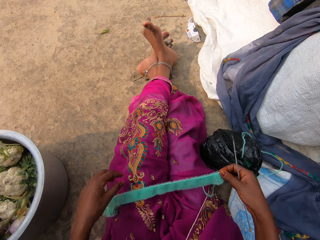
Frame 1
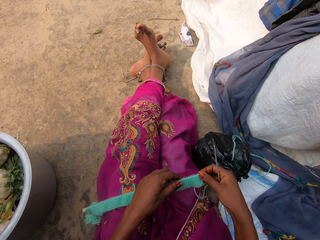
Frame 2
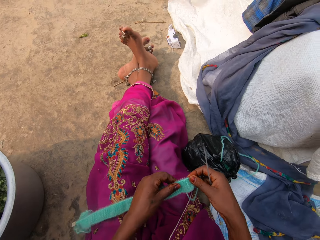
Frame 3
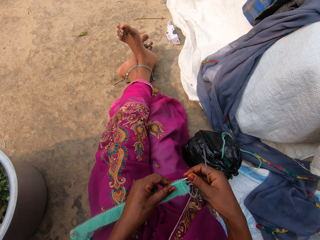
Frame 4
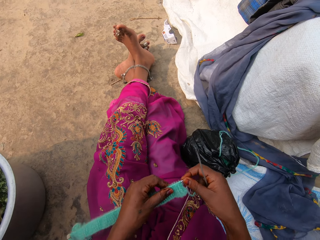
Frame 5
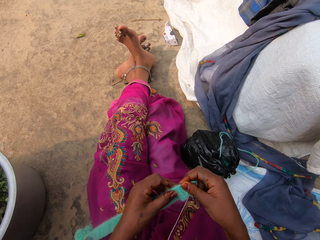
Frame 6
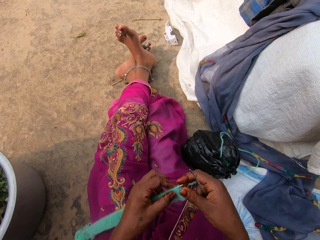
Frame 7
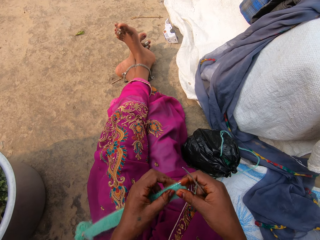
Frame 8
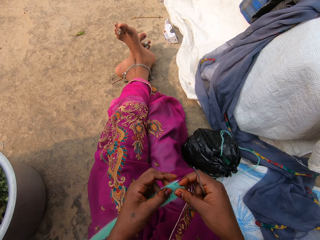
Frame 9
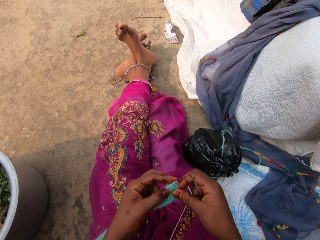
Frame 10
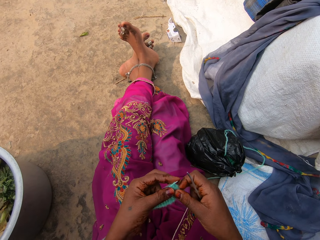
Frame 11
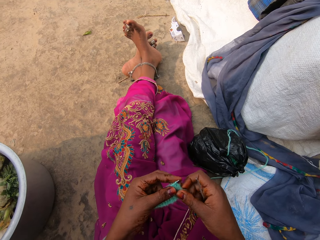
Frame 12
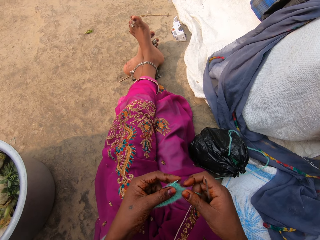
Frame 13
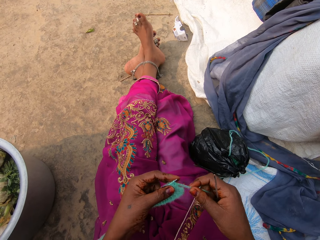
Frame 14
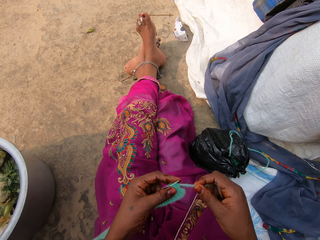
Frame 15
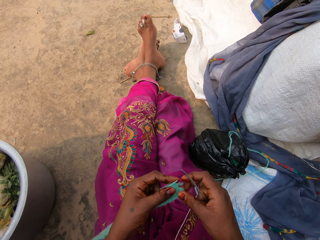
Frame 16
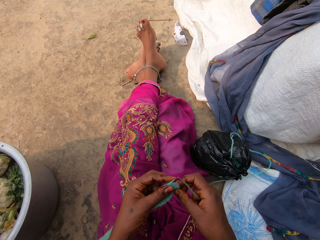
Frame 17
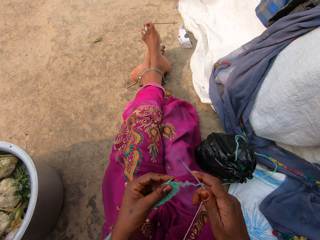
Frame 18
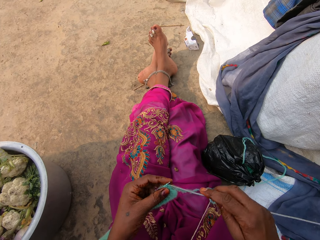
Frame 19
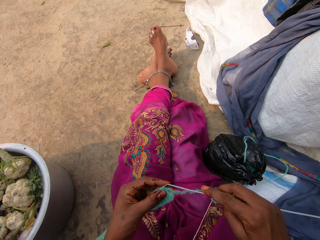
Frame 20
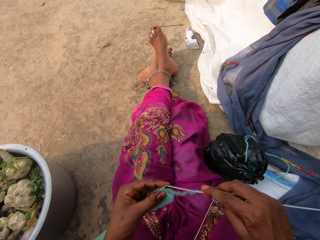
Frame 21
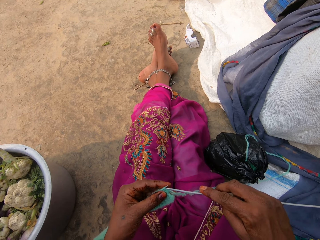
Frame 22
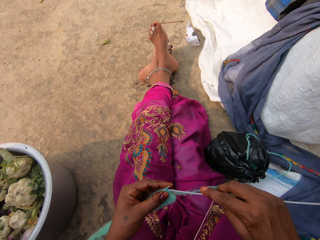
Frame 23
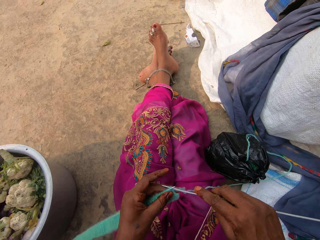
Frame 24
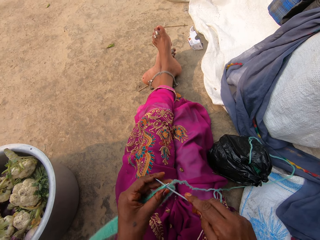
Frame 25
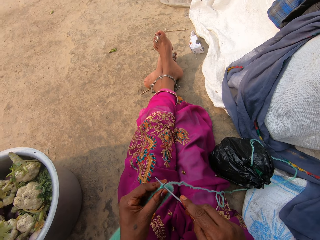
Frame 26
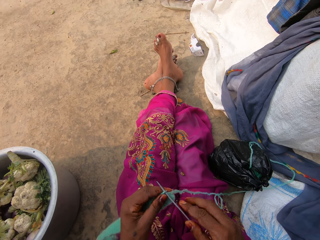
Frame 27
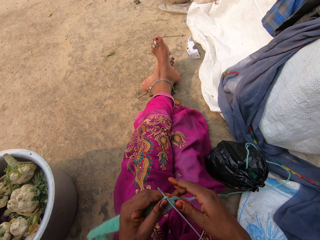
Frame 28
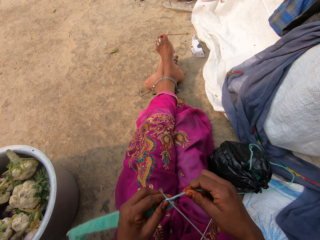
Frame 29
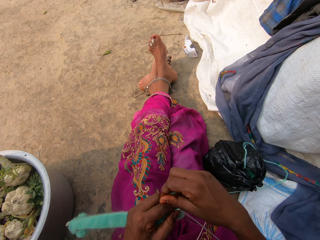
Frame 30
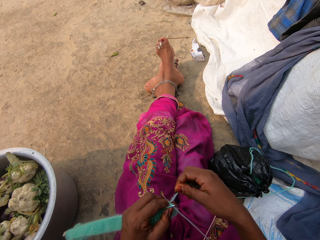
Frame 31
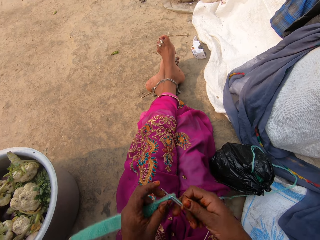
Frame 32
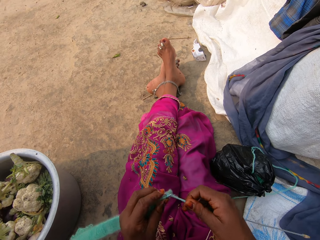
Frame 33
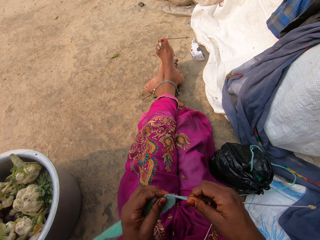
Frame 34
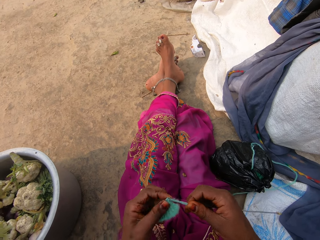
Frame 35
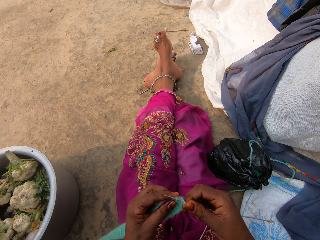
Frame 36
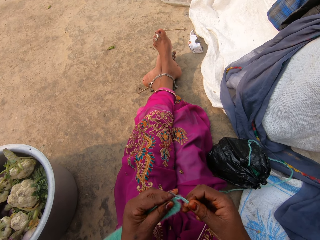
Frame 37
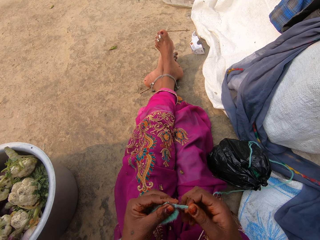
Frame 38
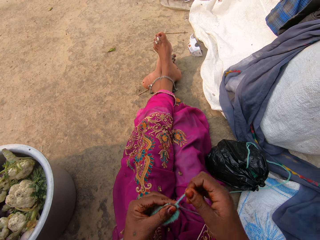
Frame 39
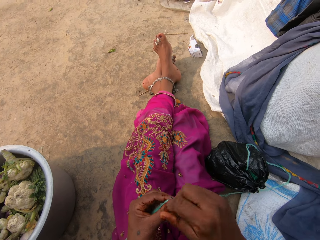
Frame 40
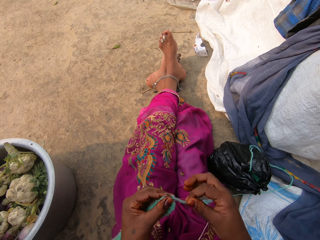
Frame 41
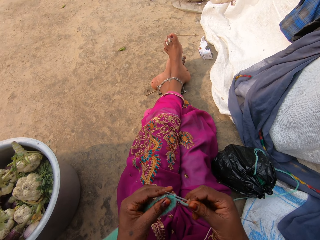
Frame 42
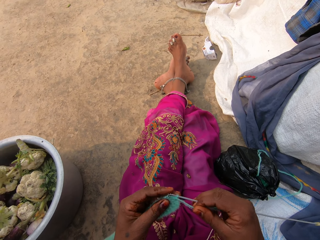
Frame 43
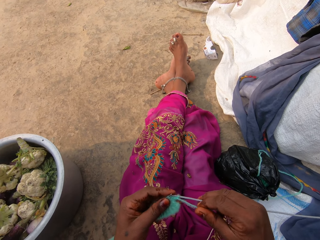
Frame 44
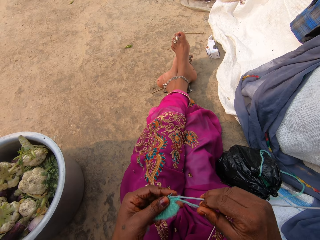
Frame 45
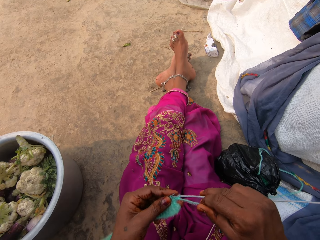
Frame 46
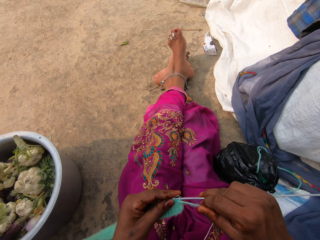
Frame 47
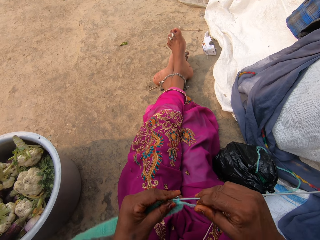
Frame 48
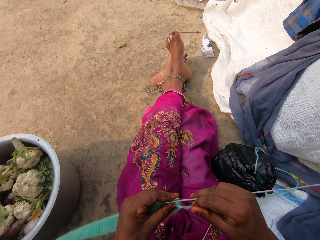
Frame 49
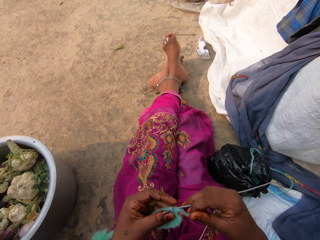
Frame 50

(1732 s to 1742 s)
The camera wearer holds the fabric. She holds the knitting needle. She knits the thread with the knitting needles in her hands.

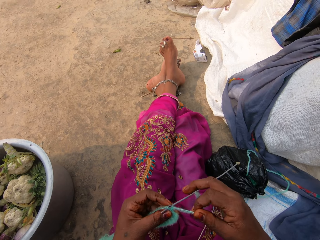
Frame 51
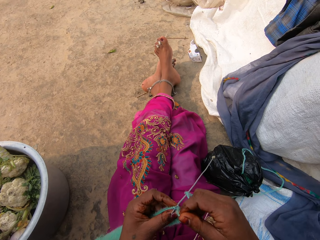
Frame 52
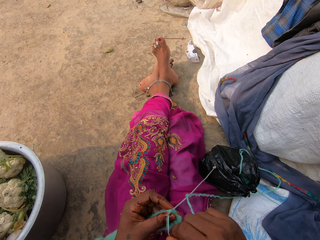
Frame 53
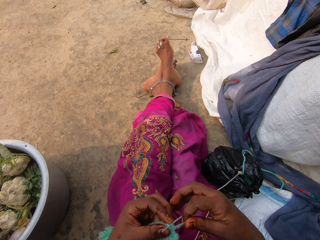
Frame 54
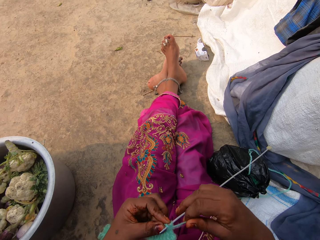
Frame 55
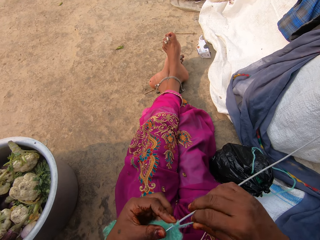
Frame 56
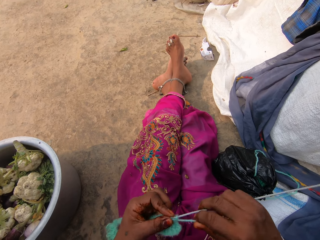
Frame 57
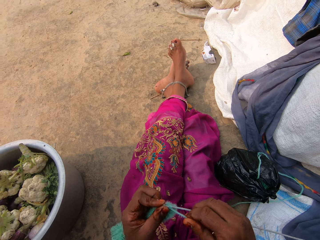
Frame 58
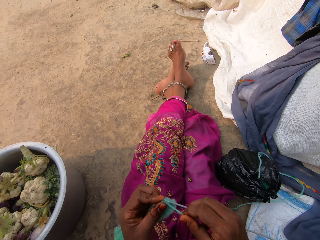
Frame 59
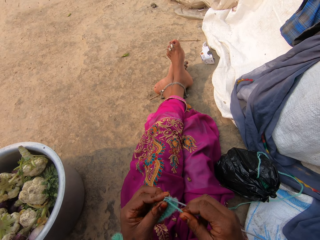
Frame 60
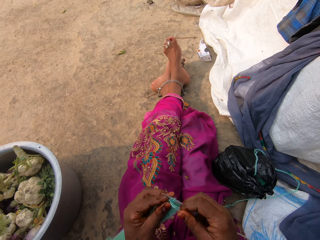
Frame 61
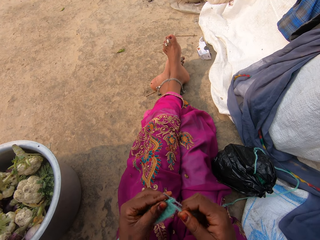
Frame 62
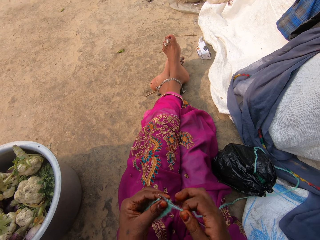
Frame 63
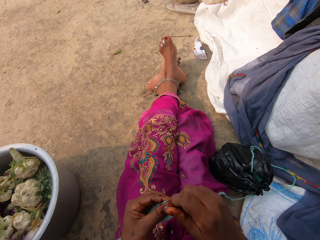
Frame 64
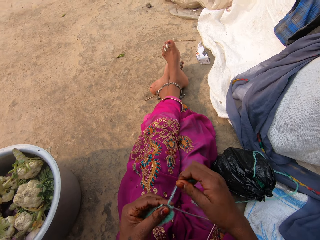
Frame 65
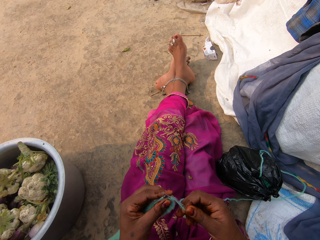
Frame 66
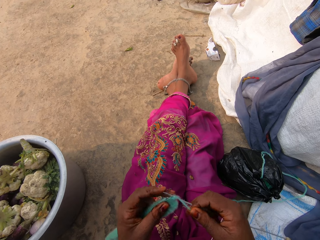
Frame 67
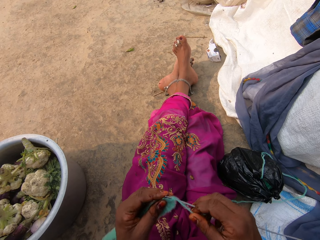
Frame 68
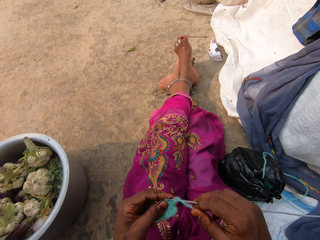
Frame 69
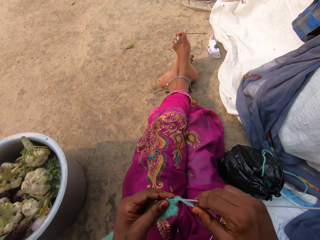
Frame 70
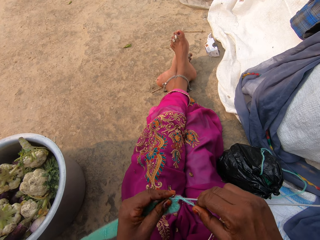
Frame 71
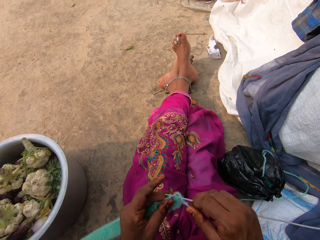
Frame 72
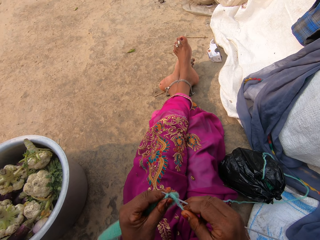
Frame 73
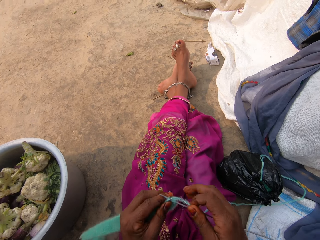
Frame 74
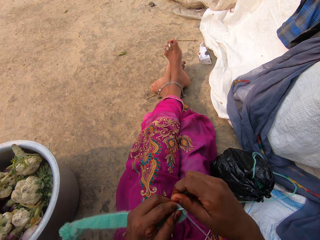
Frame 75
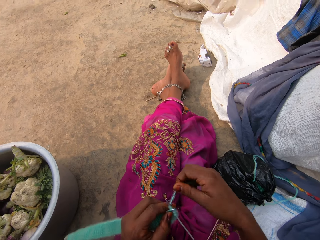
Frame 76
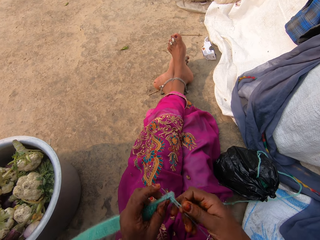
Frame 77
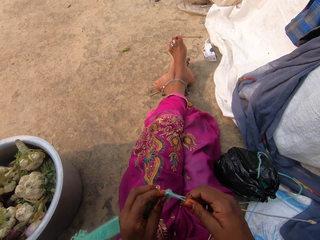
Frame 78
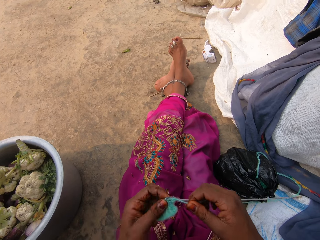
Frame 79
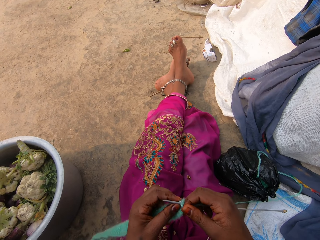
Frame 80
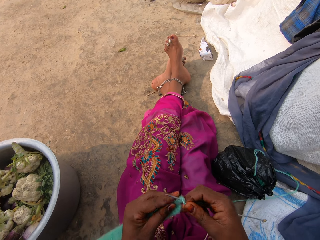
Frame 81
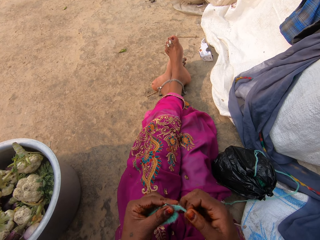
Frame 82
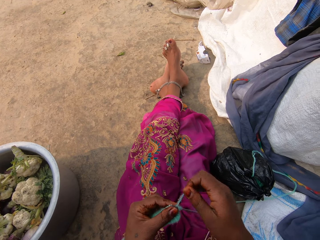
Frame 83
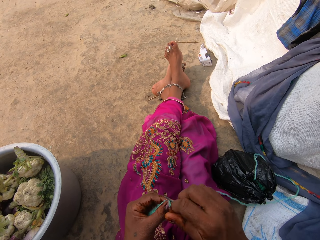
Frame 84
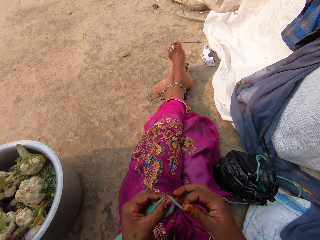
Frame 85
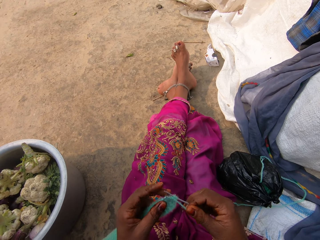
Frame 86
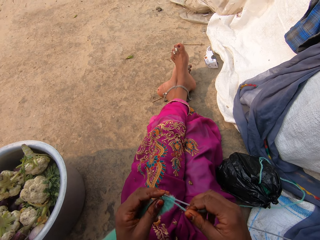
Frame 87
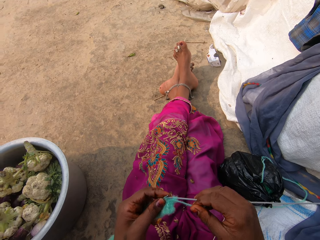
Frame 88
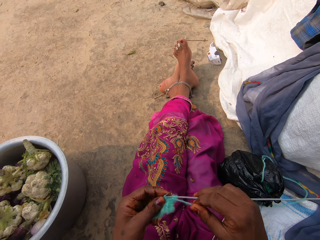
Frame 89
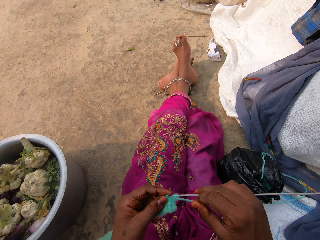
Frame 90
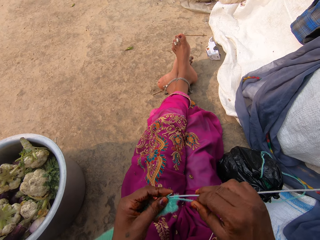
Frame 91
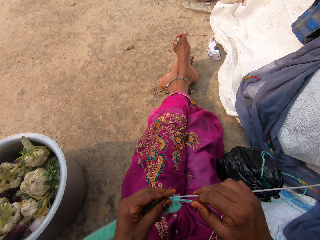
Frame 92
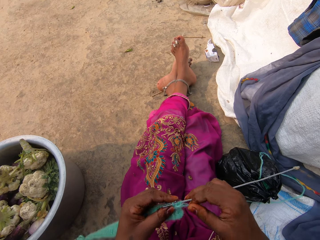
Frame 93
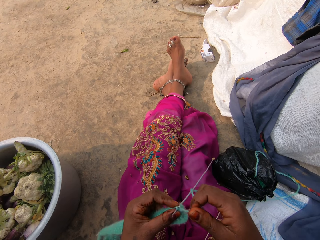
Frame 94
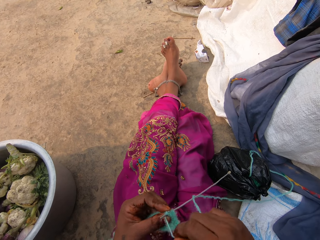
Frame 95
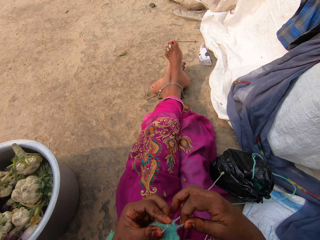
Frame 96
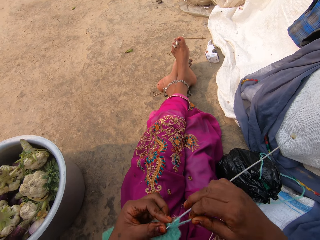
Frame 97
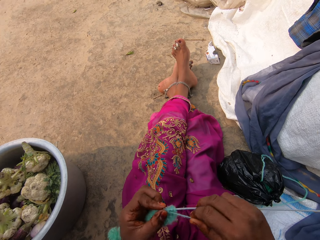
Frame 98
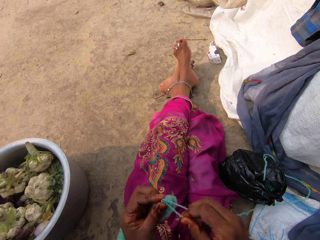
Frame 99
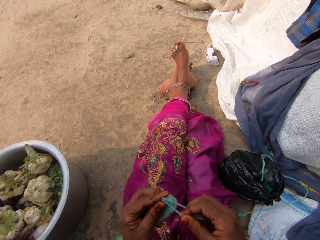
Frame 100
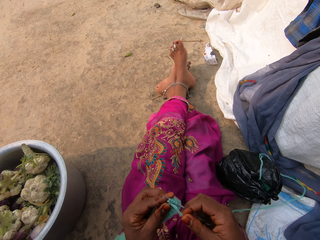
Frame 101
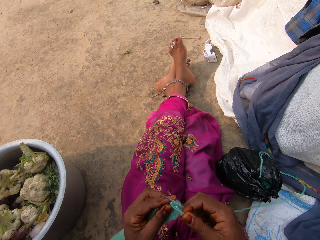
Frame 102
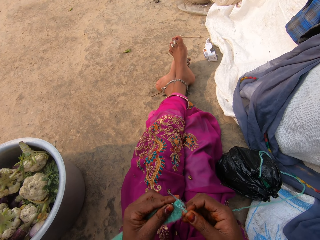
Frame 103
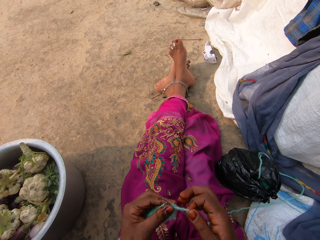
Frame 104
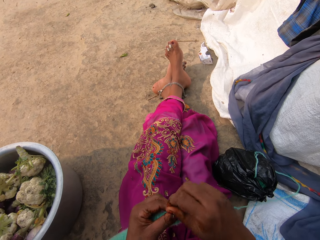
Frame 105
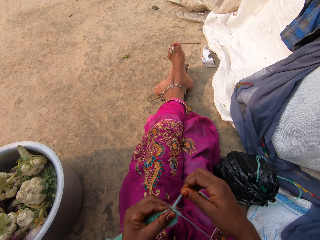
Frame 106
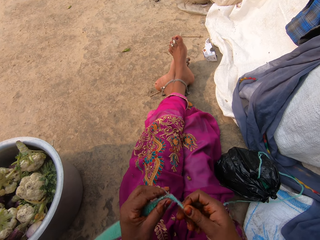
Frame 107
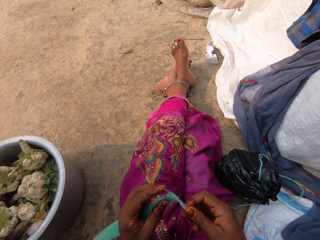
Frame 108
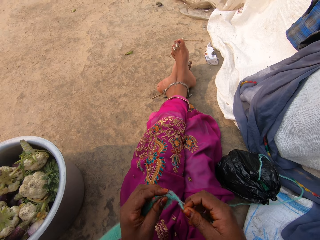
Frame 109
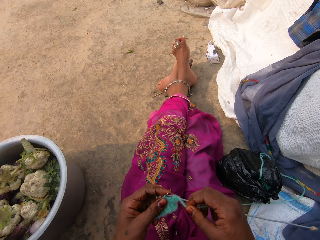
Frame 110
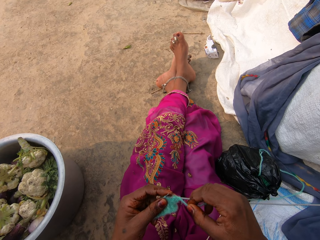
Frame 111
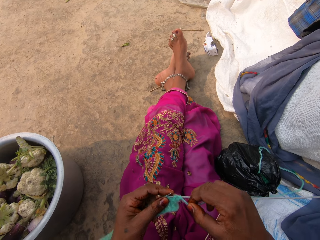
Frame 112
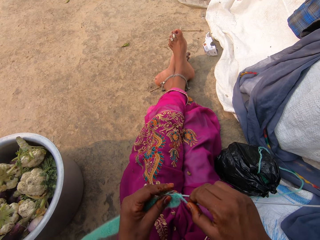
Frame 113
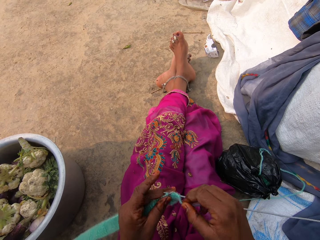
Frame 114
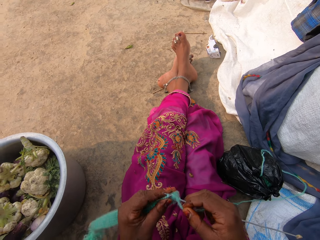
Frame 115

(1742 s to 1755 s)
The camera wearer knits the fabric. They hold the thread.
